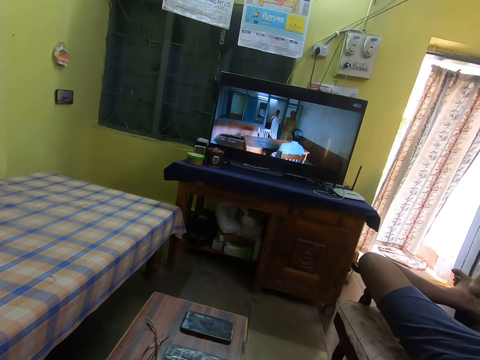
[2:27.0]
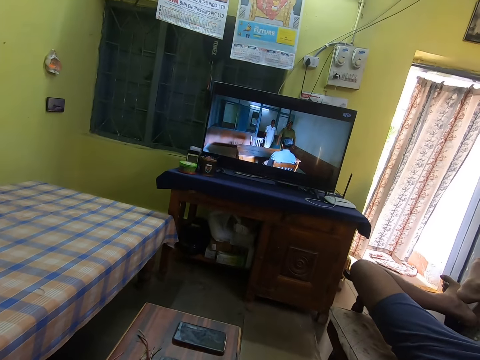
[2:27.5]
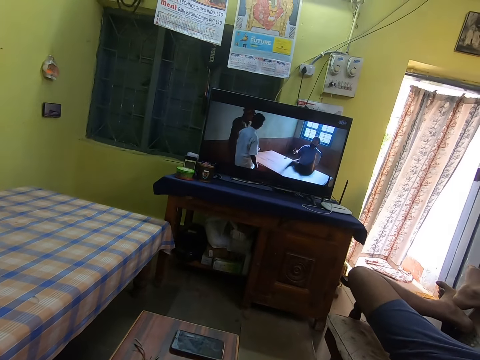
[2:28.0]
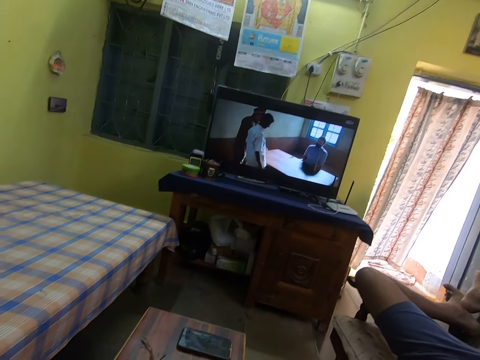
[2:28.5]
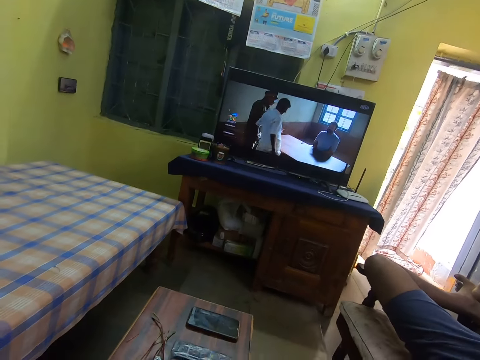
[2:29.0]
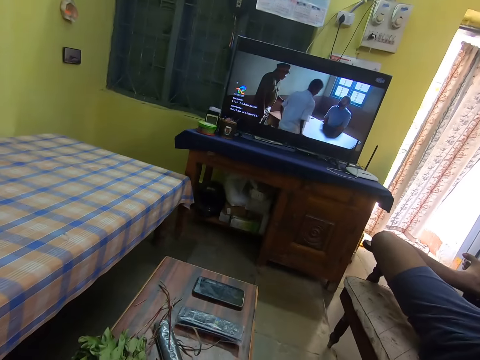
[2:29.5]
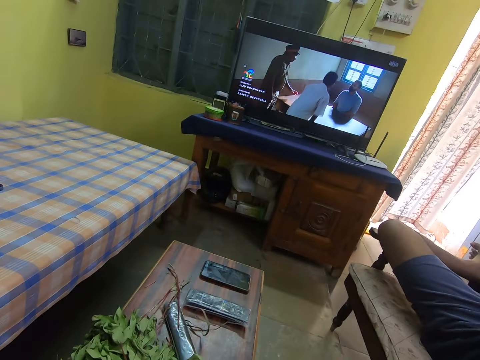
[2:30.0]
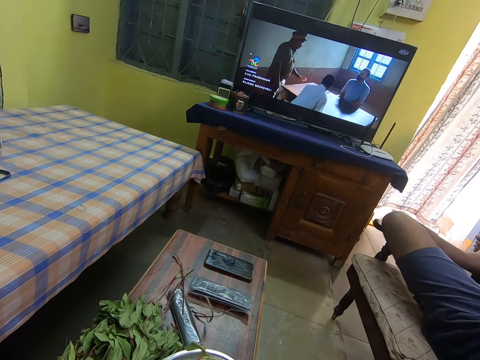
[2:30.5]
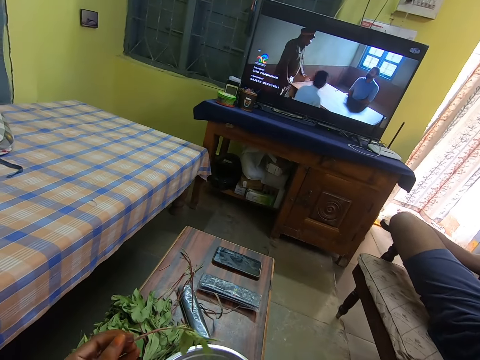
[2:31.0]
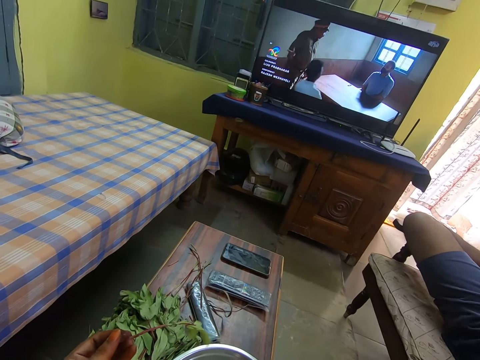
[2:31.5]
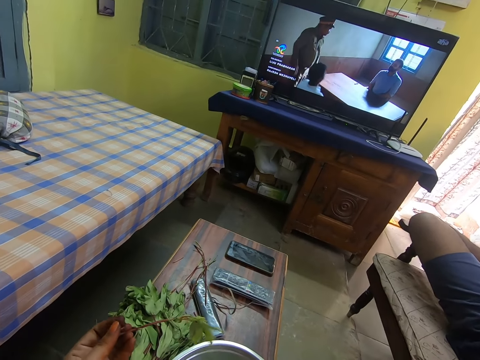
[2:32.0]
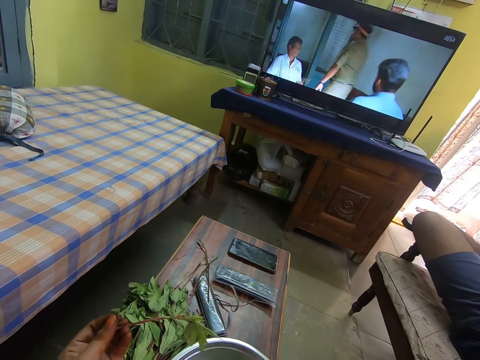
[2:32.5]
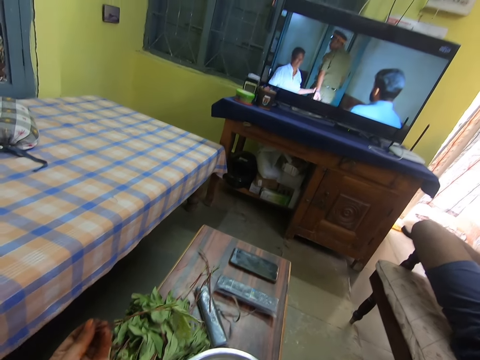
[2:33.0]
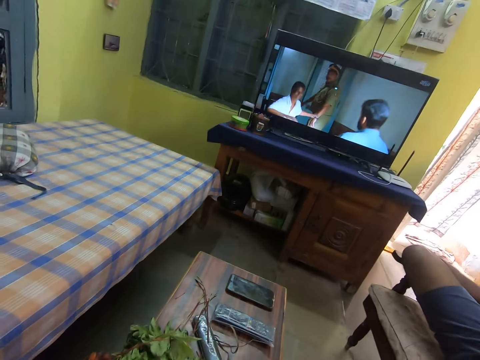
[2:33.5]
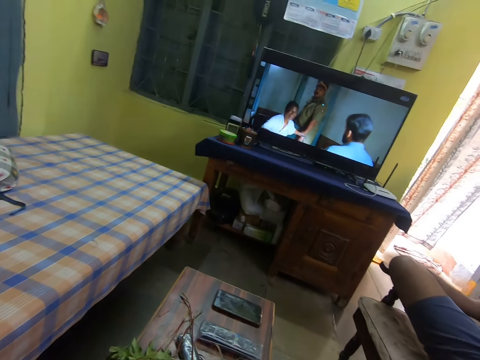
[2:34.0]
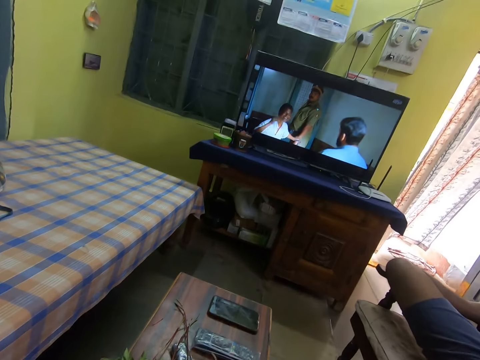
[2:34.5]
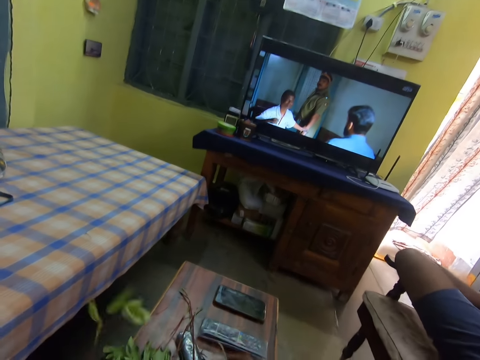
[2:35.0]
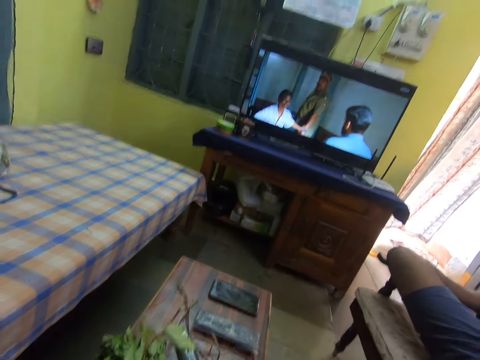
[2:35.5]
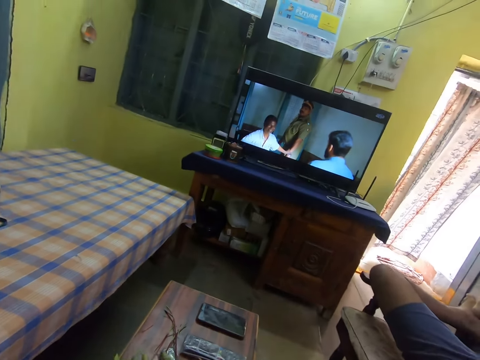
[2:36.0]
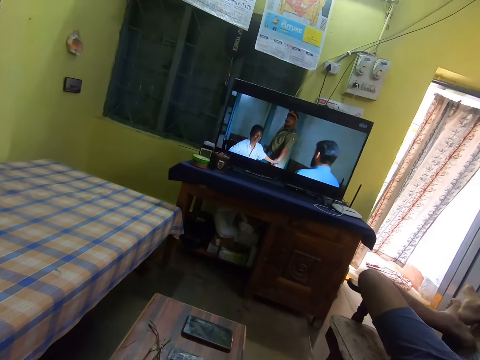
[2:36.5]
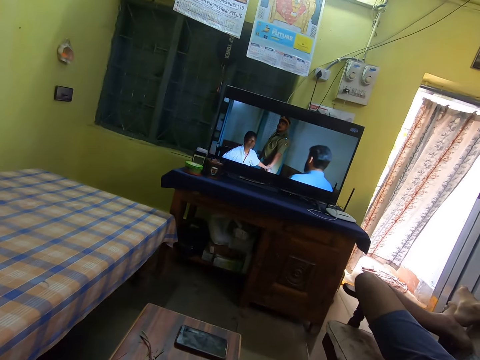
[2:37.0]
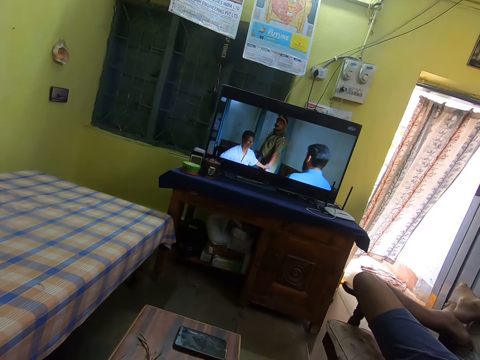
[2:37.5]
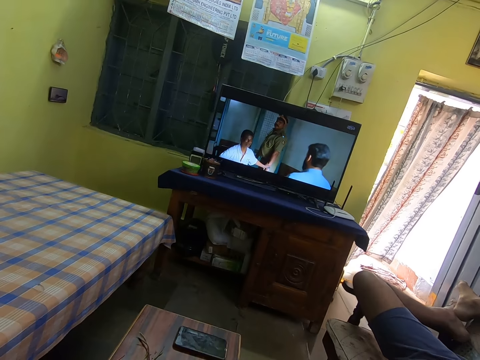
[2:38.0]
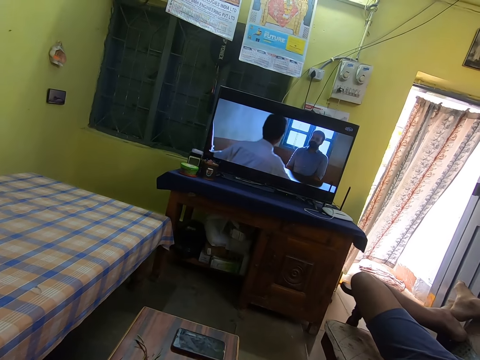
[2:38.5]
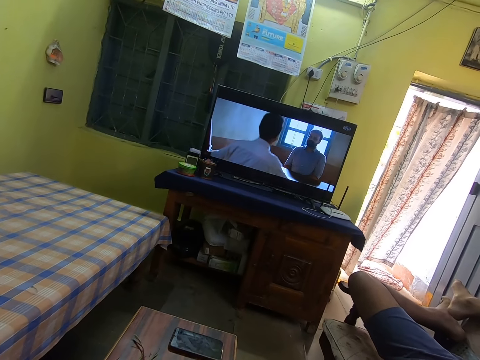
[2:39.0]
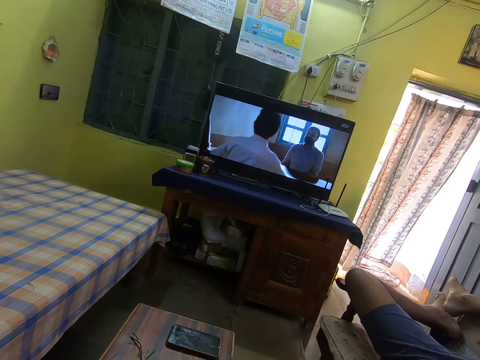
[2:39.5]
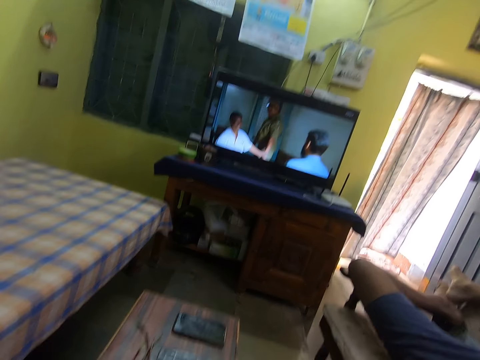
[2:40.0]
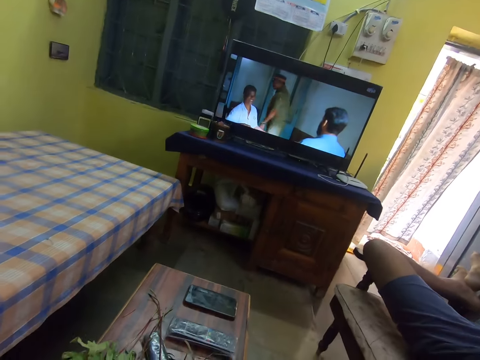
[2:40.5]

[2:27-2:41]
The camera wearer plucks the vegetables on the table. They look at the leaves on the table. They look at the leaf and hold the leaf. They watch the television.

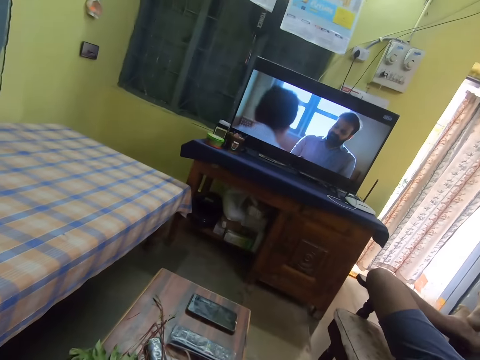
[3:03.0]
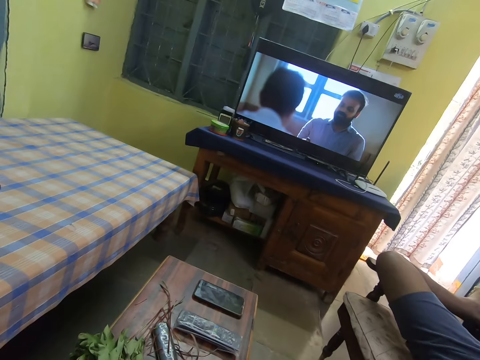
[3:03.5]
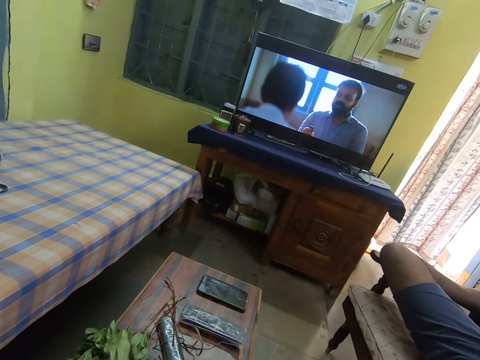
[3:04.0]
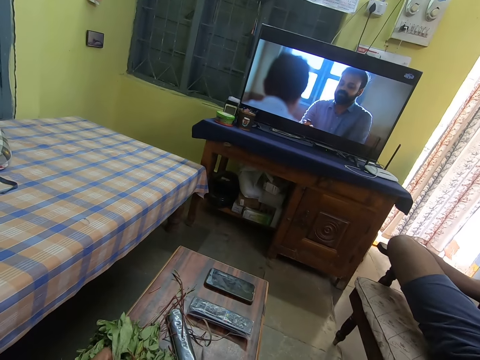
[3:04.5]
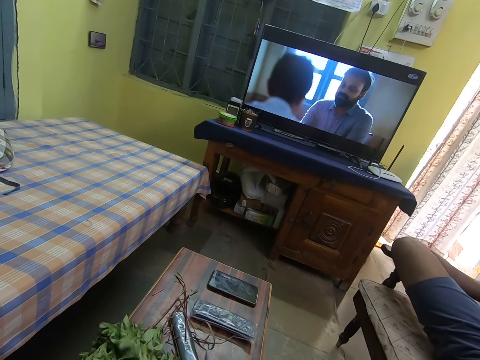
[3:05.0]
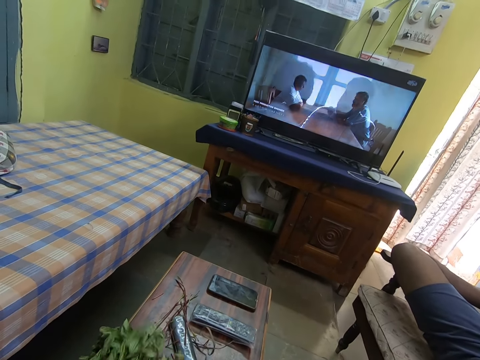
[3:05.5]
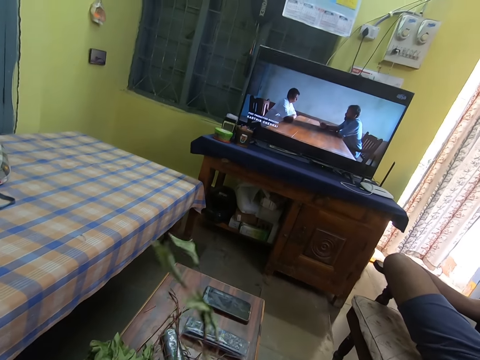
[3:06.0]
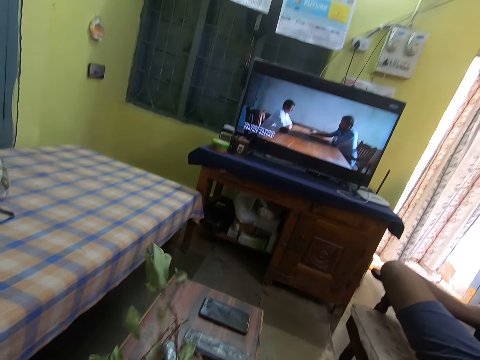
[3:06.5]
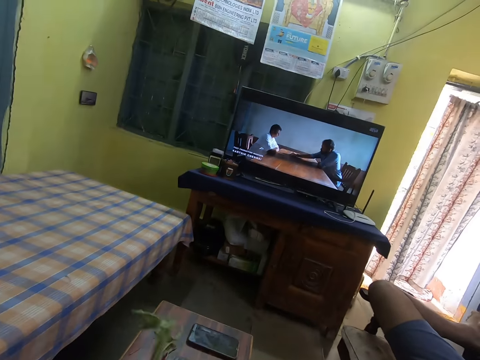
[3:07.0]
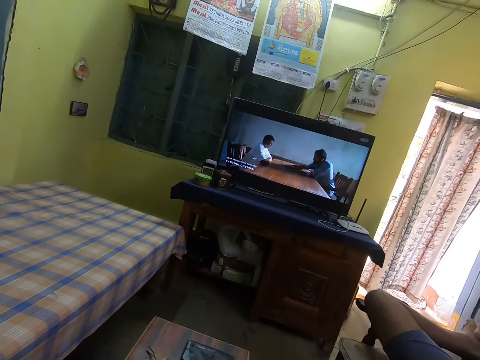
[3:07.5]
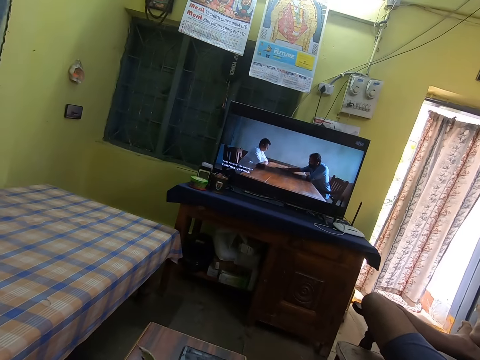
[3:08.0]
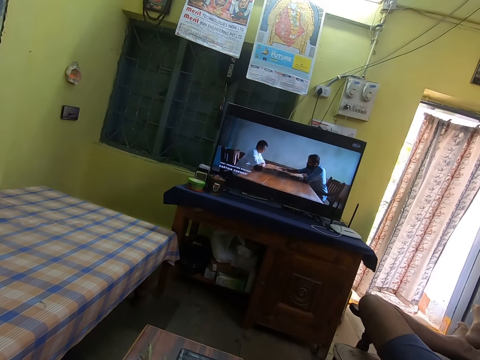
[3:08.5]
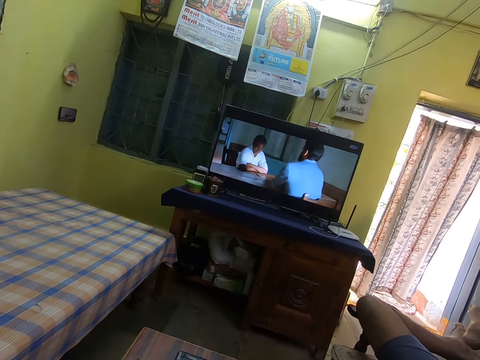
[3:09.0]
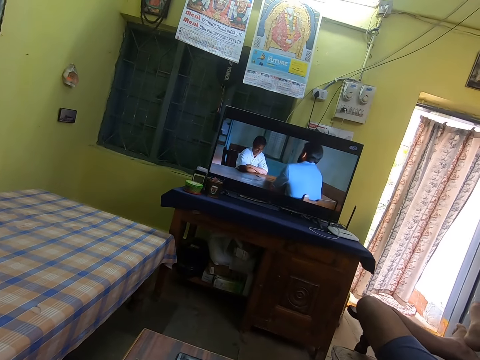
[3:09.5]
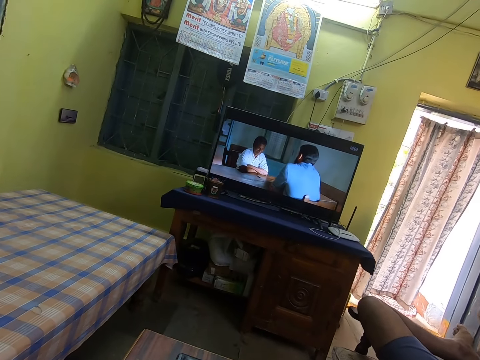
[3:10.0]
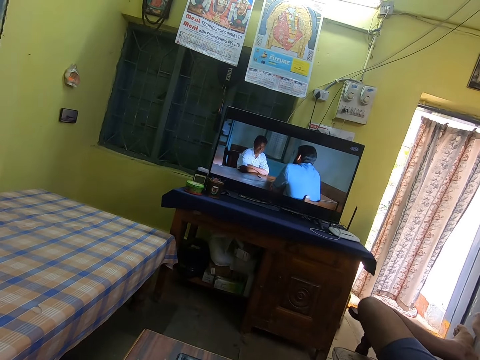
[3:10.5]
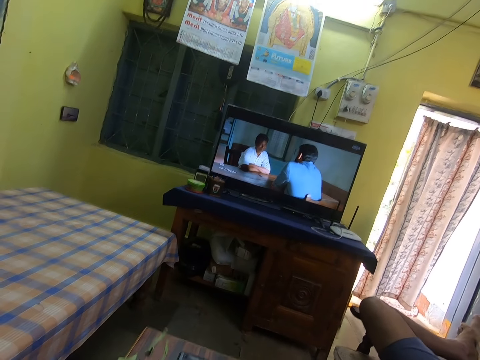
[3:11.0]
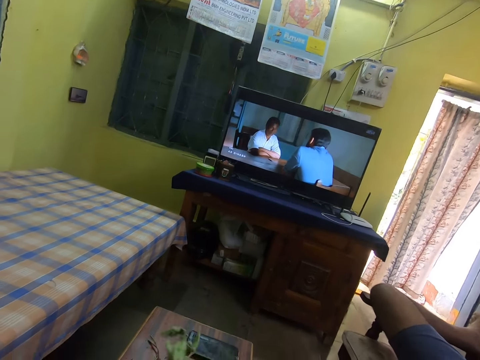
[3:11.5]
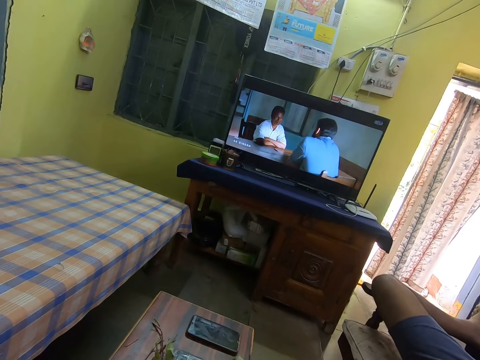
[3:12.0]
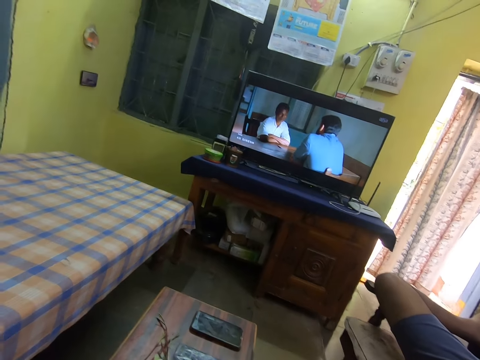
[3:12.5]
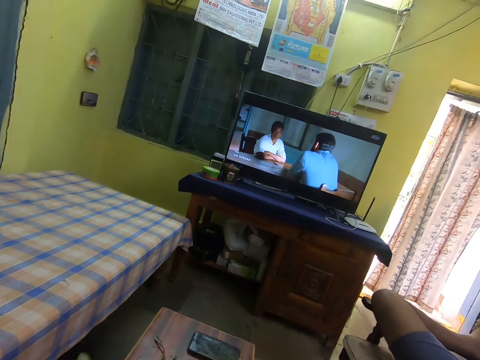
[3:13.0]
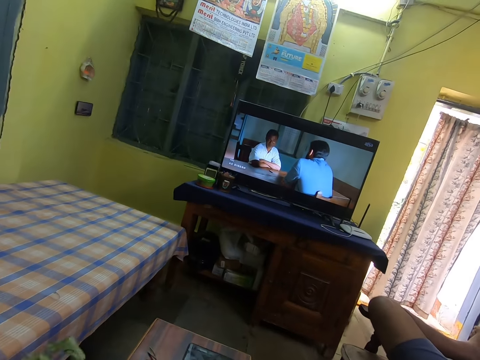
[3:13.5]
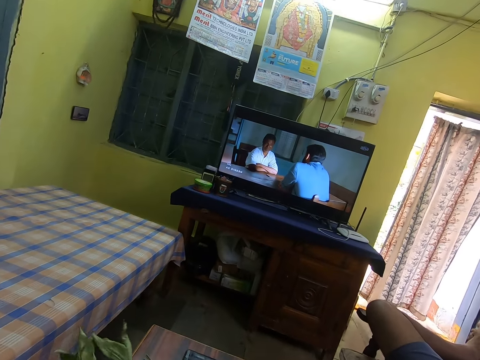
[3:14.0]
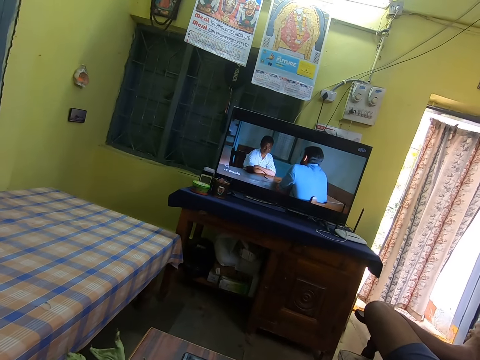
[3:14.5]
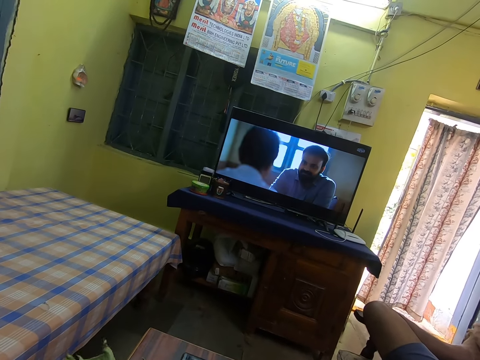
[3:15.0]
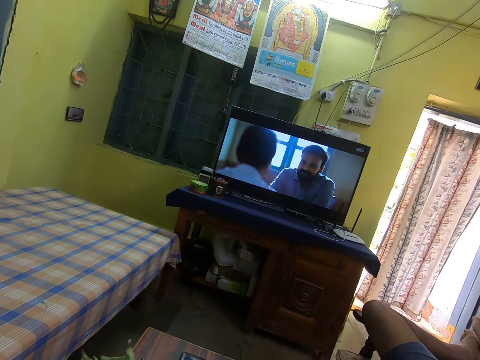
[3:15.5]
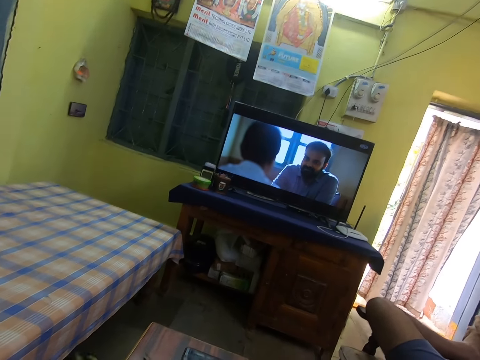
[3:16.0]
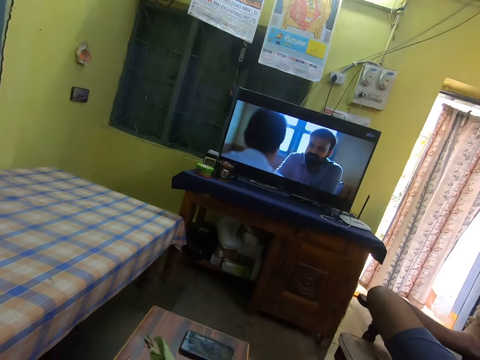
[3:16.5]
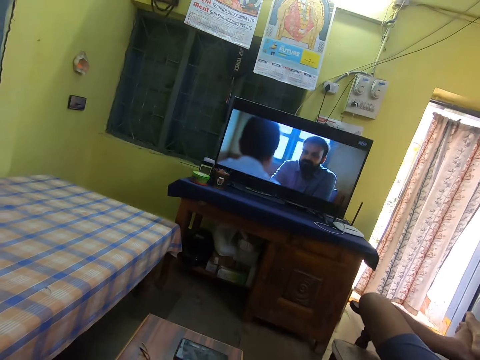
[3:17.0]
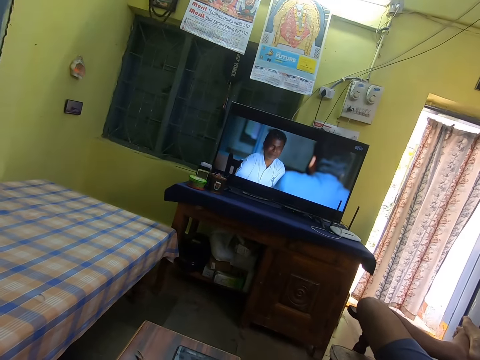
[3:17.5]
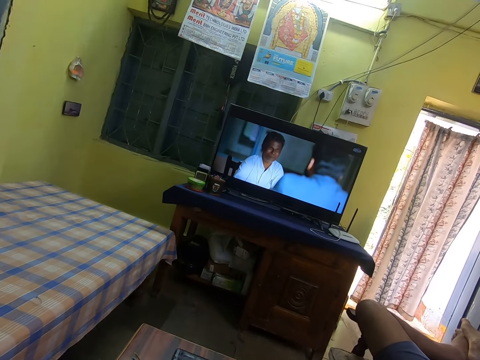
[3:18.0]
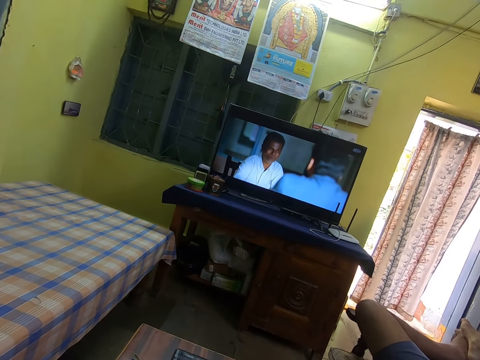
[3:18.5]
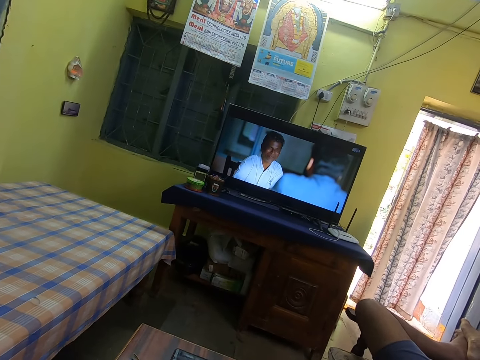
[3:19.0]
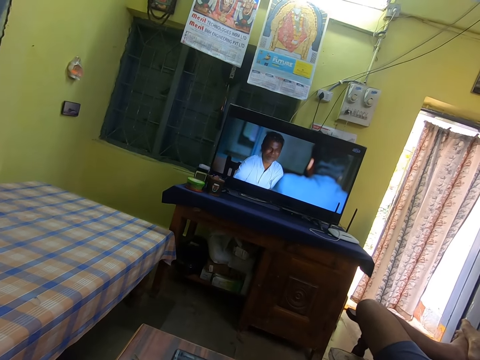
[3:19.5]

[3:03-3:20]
The camera wearer holds a leaf. They look at the leaf. They watch the television.
